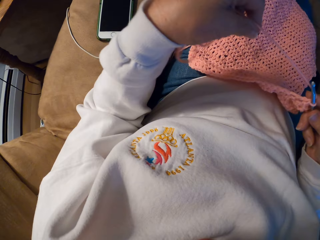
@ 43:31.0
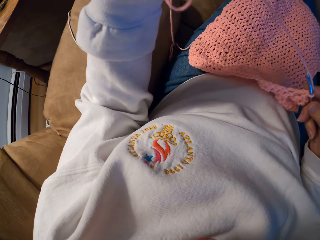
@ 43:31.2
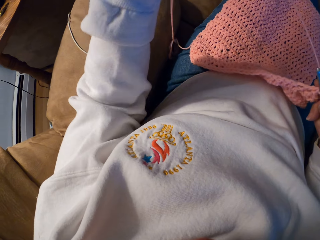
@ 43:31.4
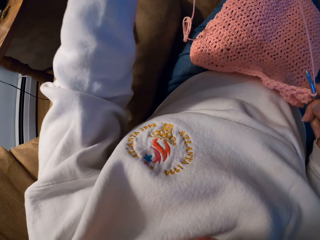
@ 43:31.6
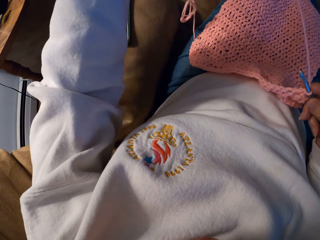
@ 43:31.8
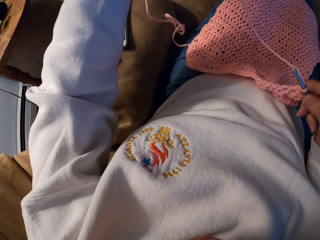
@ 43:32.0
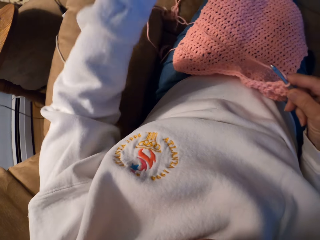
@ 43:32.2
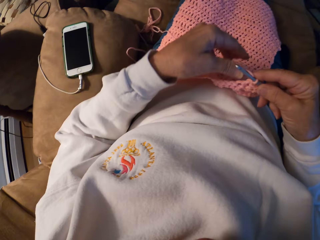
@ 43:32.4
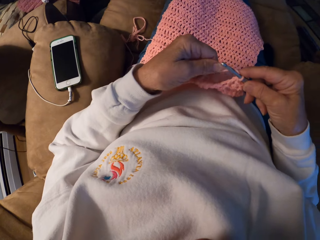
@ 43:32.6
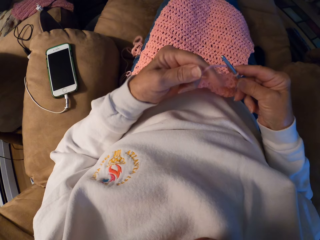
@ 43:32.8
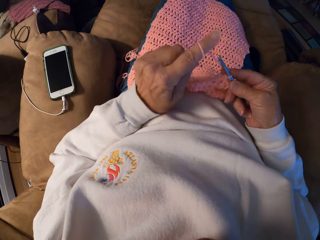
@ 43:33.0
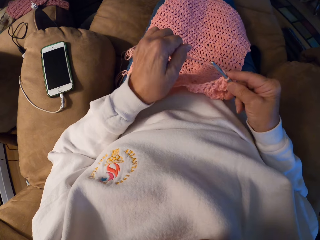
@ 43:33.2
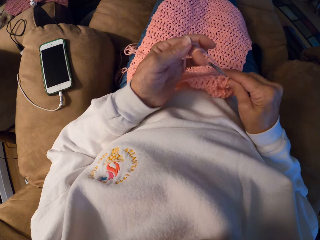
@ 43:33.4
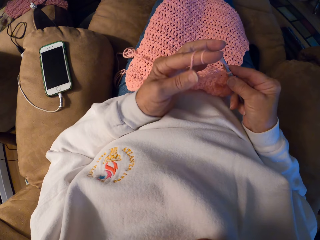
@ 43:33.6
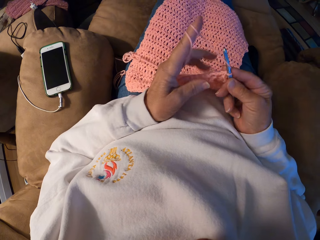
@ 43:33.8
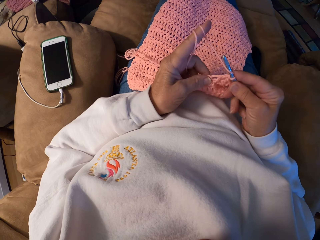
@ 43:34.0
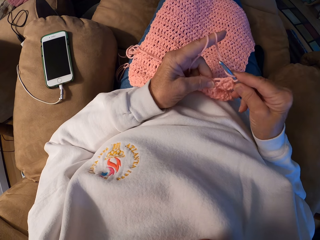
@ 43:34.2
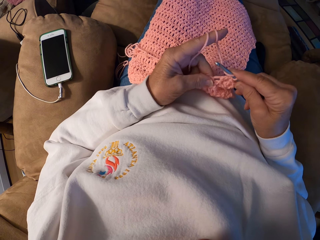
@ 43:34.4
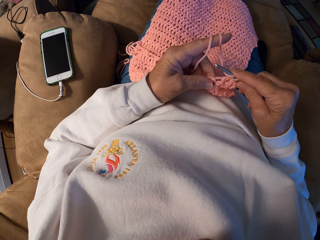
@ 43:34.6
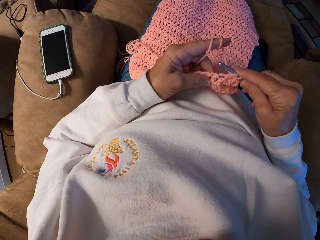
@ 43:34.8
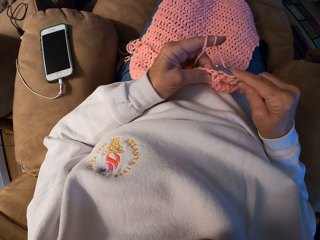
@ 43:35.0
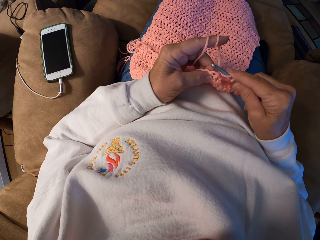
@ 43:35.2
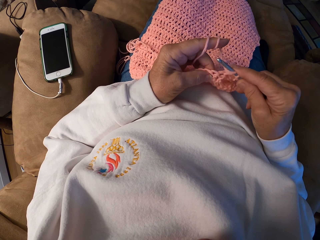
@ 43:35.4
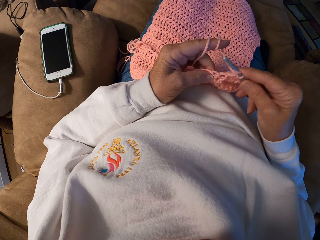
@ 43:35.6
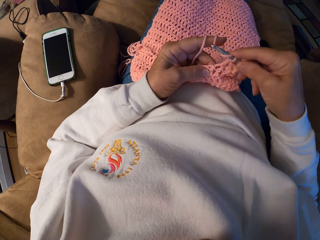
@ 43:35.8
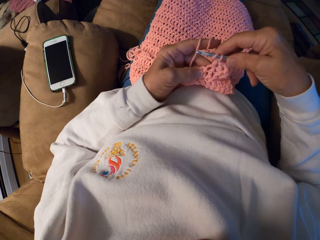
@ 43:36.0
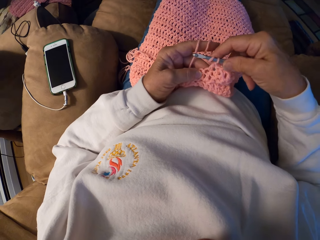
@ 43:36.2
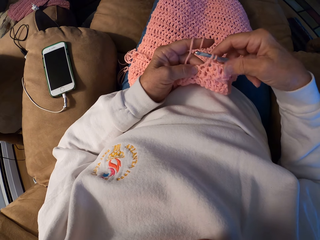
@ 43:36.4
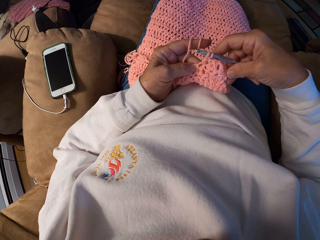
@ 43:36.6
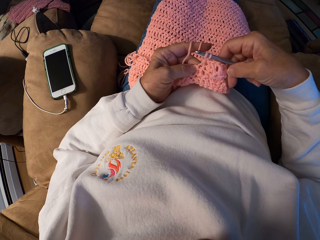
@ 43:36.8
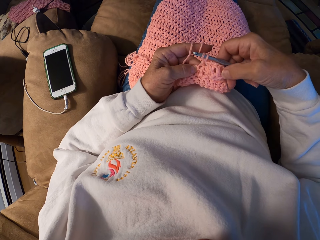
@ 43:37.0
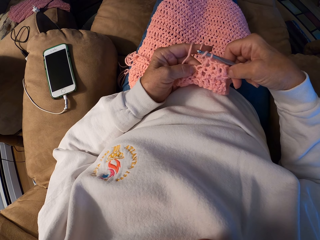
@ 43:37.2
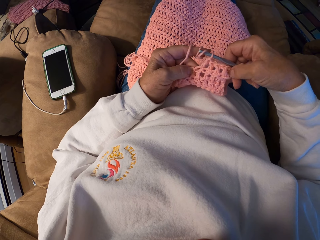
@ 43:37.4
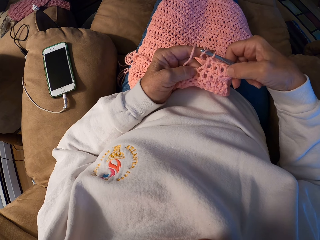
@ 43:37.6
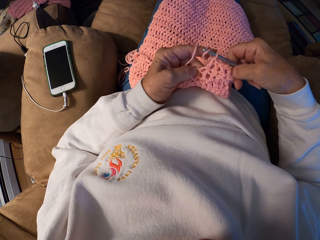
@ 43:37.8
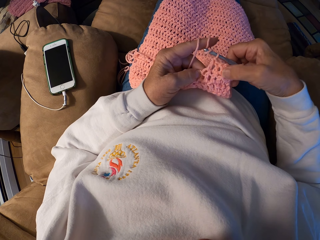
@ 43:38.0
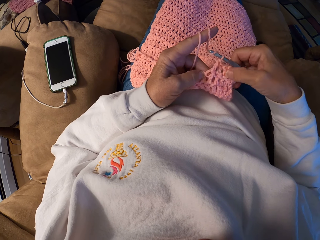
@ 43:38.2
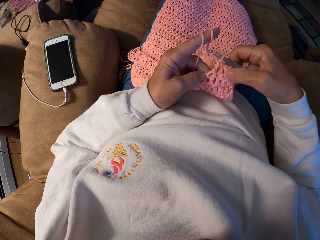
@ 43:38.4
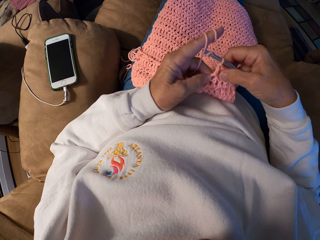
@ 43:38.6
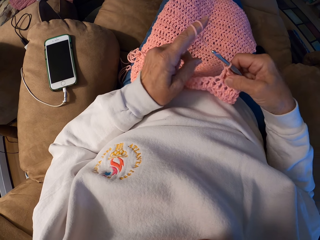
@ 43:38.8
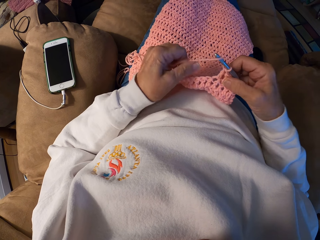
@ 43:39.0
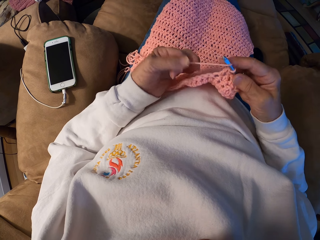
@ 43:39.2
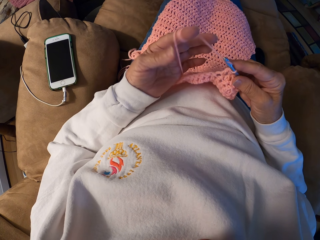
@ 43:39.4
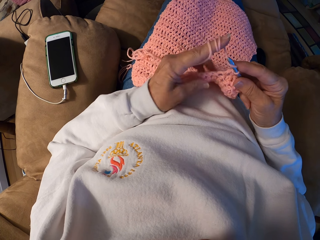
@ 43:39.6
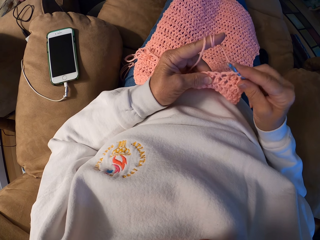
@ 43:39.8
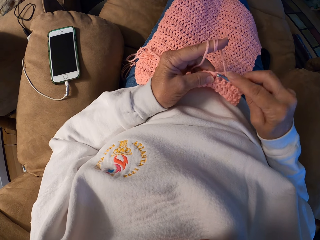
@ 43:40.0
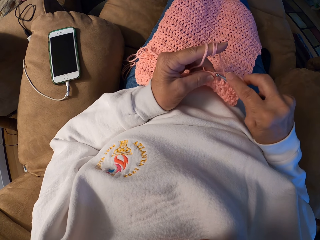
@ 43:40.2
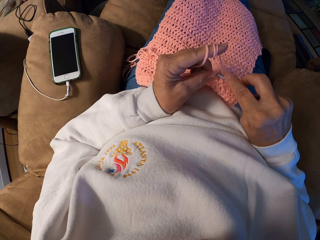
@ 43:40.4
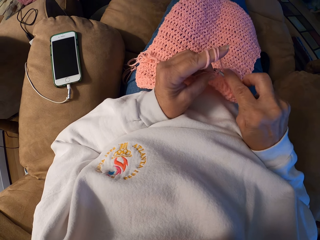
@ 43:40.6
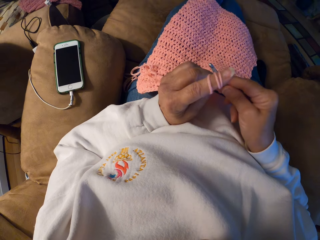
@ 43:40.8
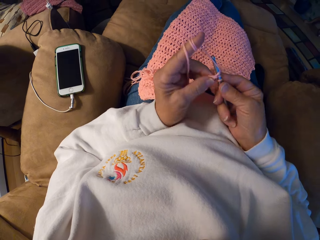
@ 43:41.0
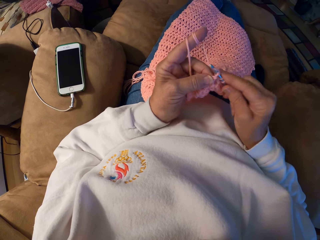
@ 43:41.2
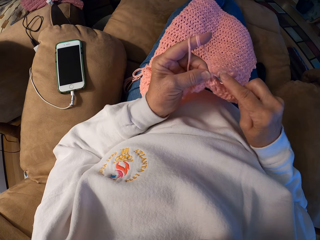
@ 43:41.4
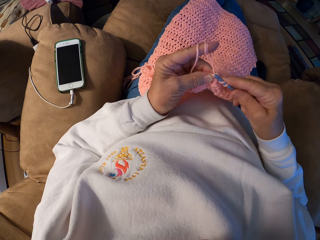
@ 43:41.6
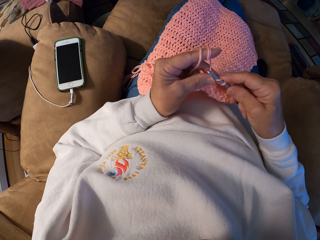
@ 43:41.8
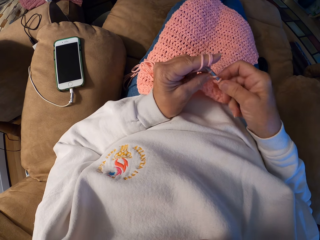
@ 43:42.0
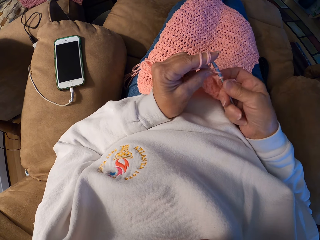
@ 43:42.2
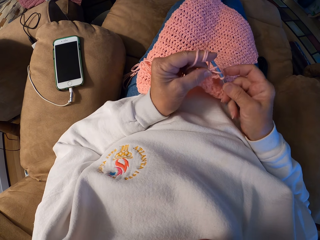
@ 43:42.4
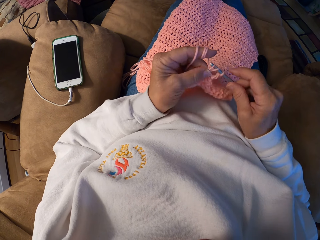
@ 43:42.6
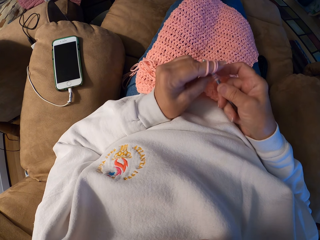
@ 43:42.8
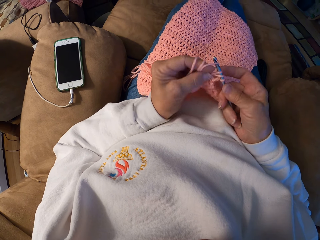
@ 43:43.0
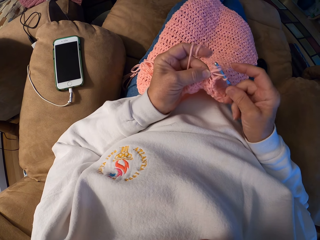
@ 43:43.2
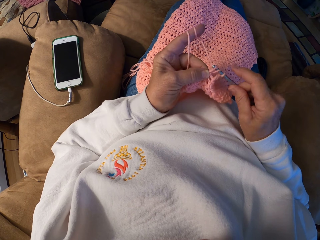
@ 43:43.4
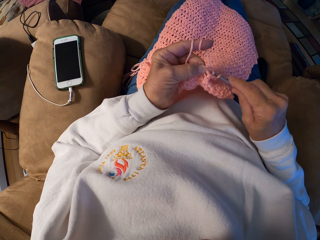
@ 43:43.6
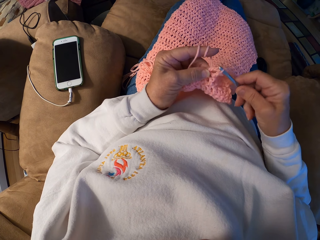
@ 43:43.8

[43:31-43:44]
The camera wearer adjusts the yarn with her left hand. She lifts the yarn. She adjusts the yarn with her left index finger. She ties the yarn on the finger. She crochets the yarn with her hands. She adjusts the wool fabric with her right hand. She checks the piece of cloth. She adjusts the yarn with her left index finger. She ties the yarn on the finger. She crochets the piece of cloth with her hands using the crochet hook.

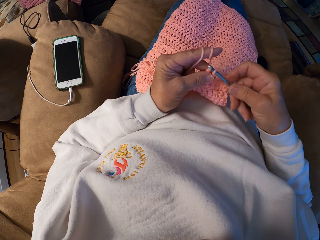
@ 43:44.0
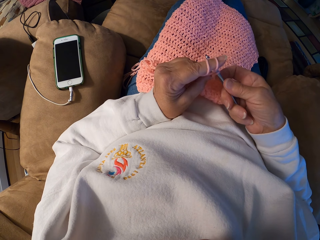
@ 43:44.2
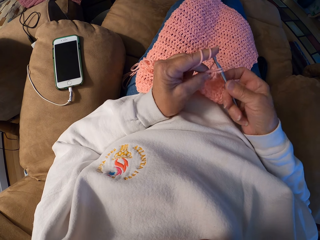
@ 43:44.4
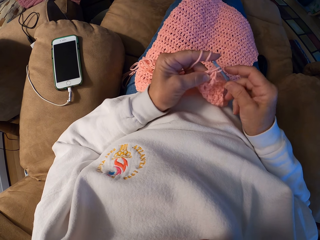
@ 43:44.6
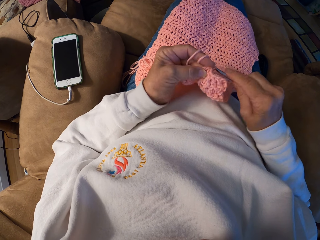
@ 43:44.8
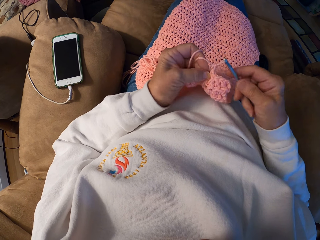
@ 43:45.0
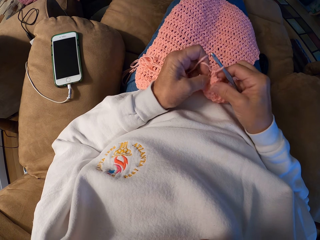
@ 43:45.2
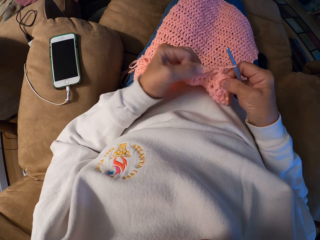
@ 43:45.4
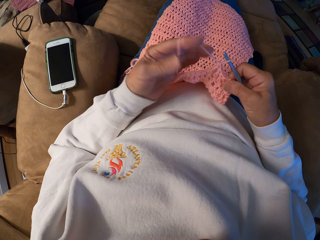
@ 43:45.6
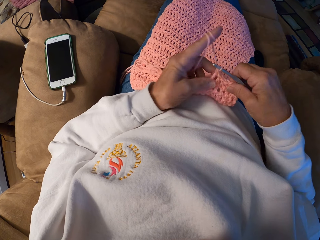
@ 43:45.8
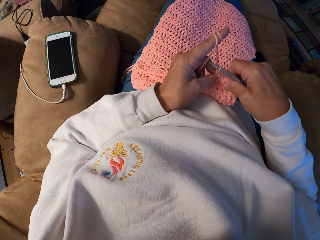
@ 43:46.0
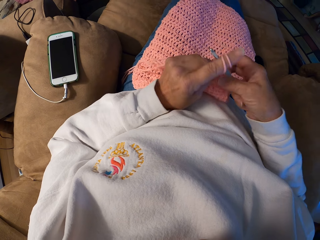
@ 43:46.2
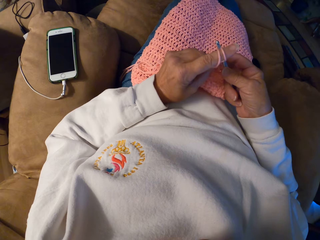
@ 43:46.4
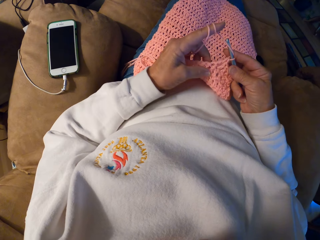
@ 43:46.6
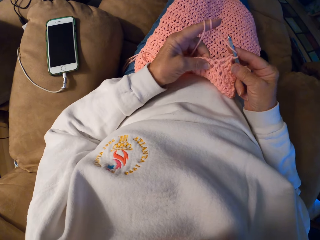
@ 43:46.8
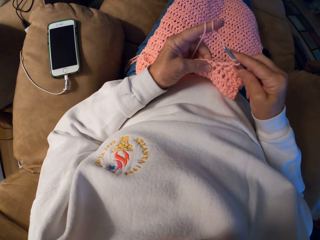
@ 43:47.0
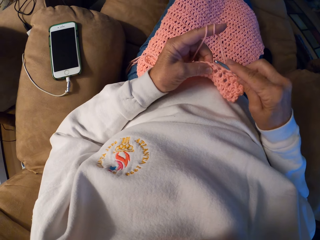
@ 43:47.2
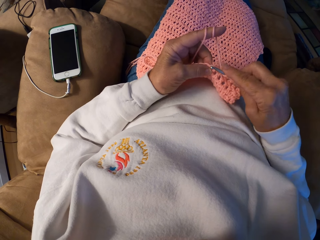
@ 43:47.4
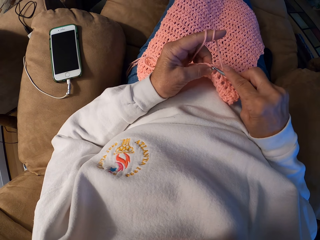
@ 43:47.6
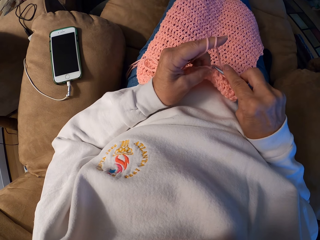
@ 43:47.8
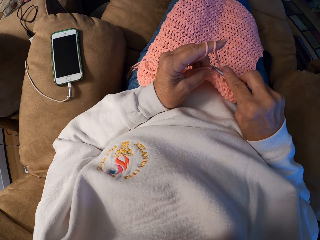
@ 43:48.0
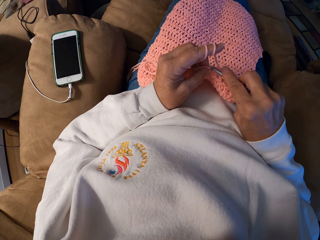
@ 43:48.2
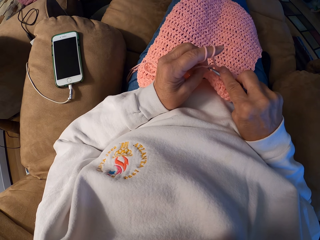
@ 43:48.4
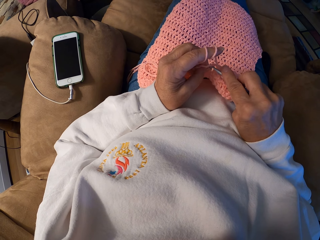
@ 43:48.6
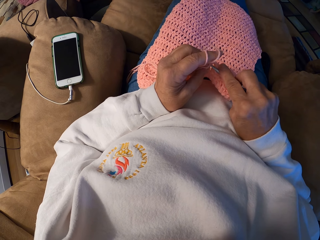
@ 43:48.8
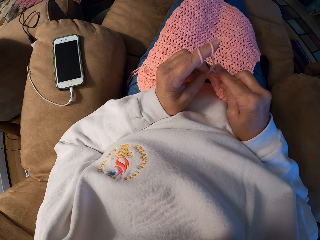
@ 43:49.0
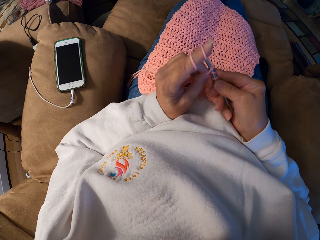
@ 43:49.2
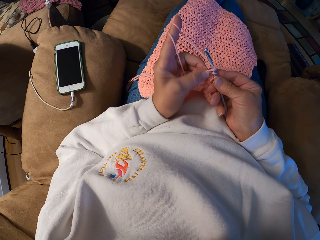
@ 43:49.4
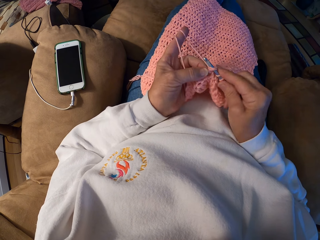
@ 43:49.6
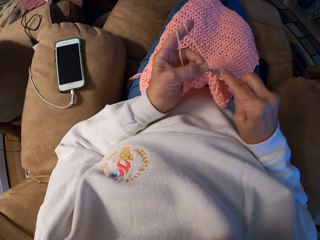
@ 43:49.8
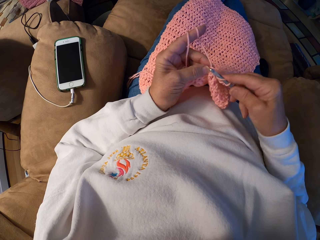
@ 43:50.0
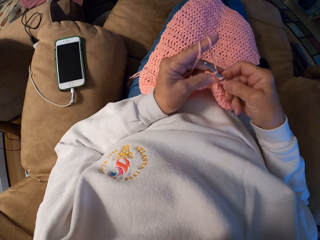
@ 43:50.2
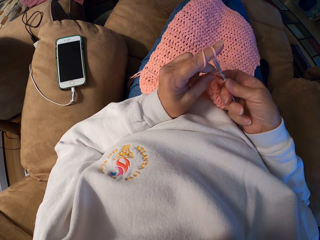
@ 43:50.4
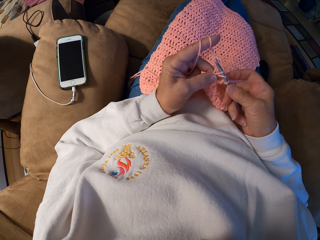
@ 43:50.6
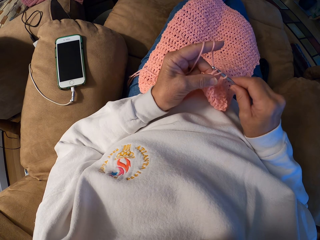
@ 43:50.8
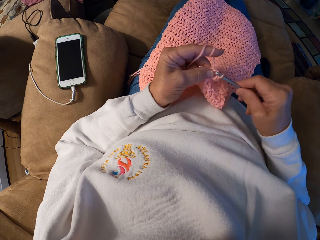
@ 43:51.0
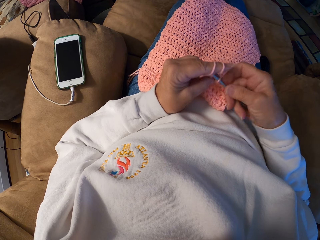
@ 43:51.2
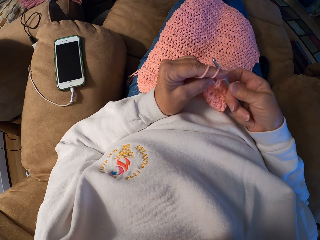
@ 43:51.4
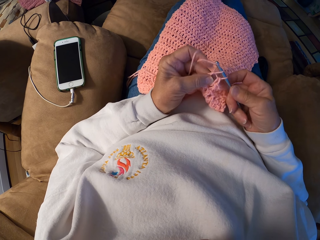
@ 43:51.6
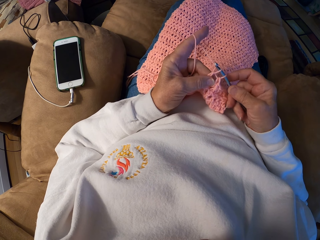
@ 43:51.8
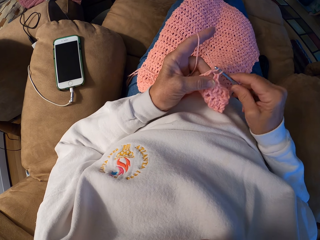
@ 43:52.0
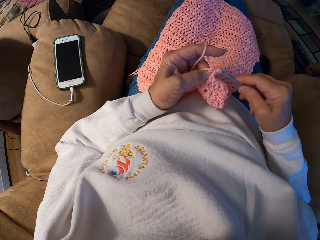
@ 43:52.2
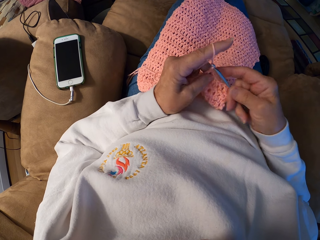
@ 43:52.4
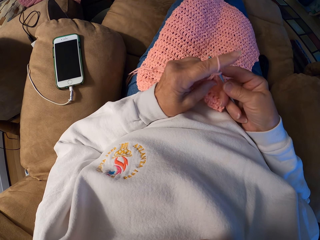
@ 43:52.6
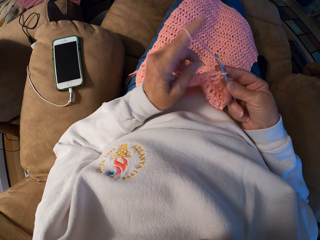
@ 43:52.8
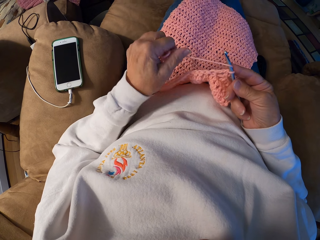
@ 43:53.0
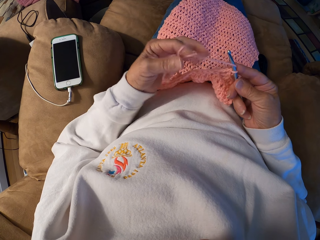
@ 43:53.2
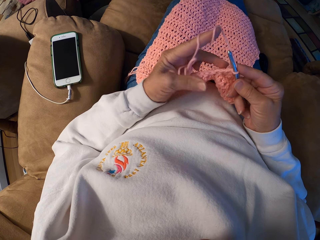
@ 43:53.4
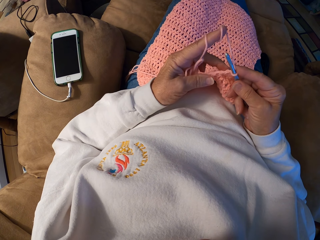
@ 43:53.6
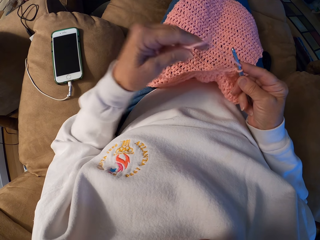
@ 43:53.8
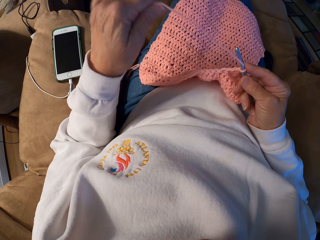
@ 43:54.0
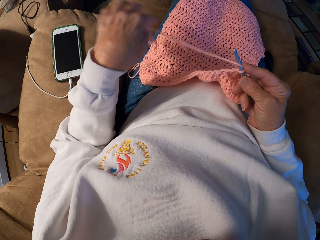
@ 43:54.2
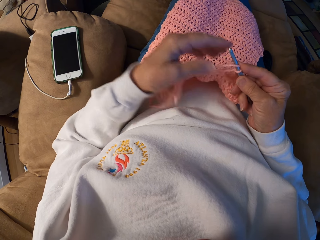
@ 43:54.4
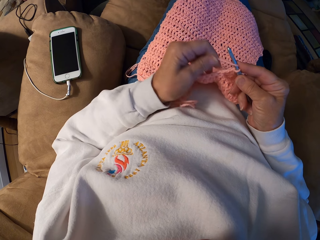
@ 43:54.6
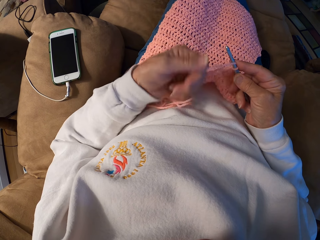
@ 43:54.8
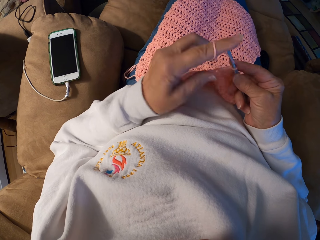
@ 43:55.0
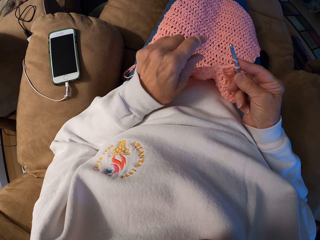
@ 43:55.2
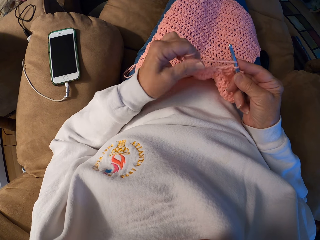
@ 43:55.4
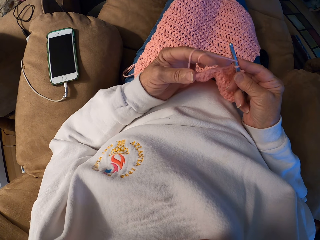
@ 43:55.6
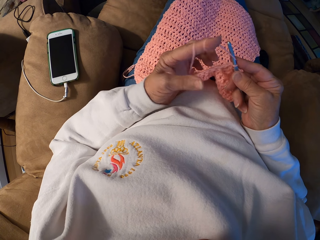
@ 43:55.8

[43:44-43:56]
The camera wearer adjusts the yarn with her left index finger. She ties the yarn on the finger. She crochets a piece of cloth using the crochet hook with her hands. She adjusts the yarn with her left index finger. She ties the yarn on the finger. She unties the yarn from the finger. She ties the yarn on the finger.
